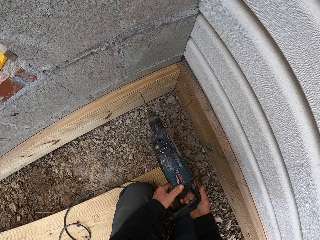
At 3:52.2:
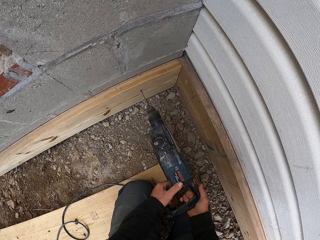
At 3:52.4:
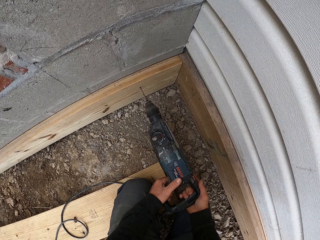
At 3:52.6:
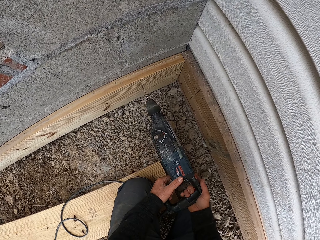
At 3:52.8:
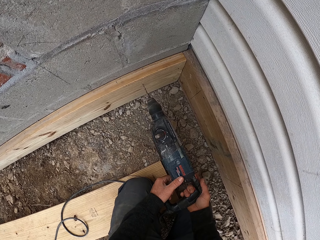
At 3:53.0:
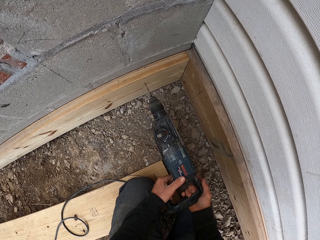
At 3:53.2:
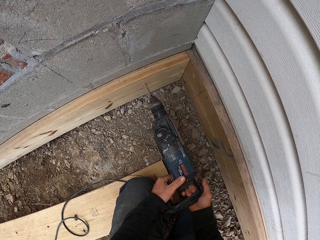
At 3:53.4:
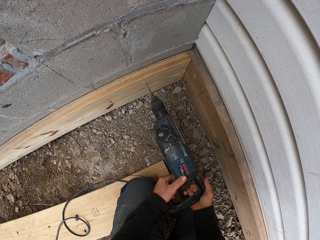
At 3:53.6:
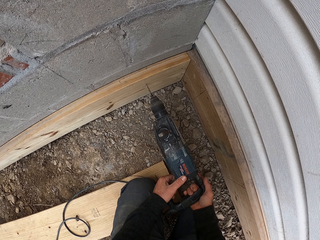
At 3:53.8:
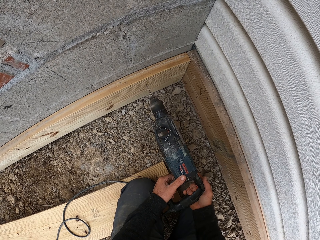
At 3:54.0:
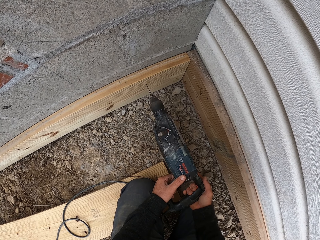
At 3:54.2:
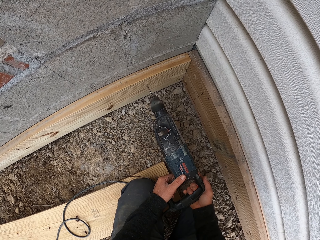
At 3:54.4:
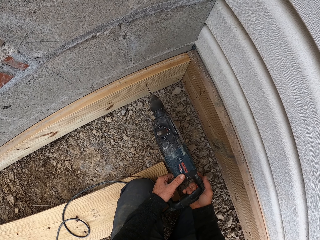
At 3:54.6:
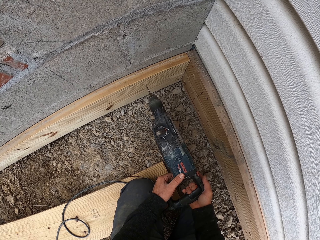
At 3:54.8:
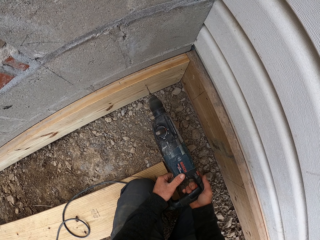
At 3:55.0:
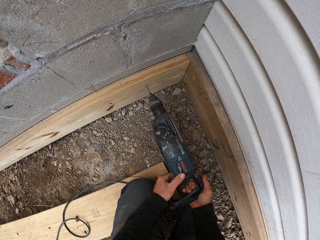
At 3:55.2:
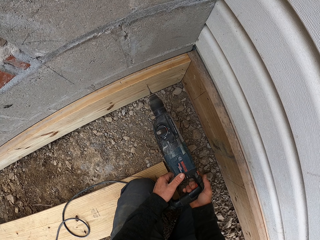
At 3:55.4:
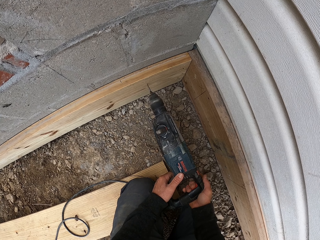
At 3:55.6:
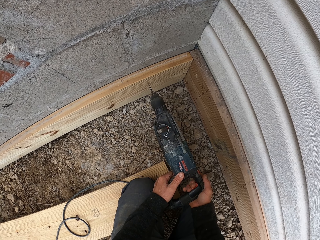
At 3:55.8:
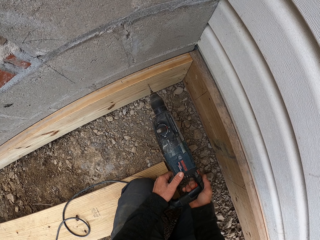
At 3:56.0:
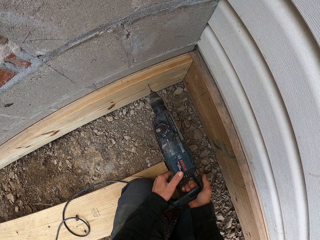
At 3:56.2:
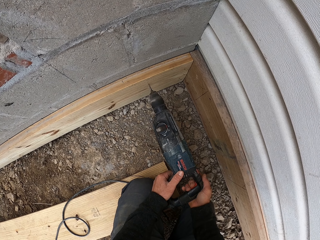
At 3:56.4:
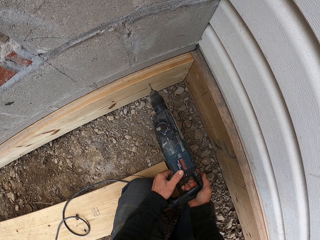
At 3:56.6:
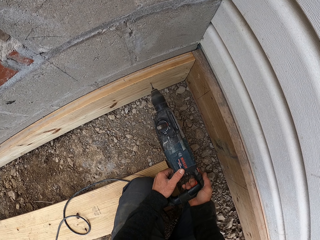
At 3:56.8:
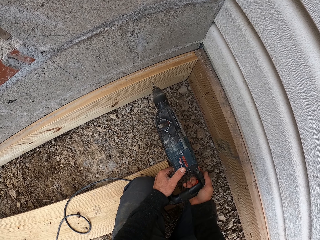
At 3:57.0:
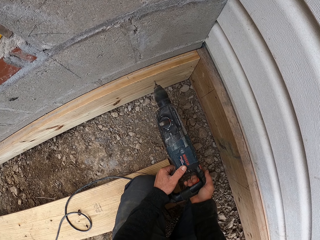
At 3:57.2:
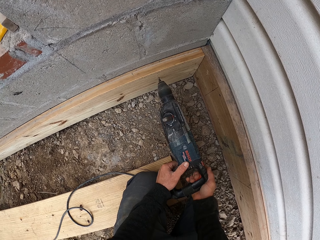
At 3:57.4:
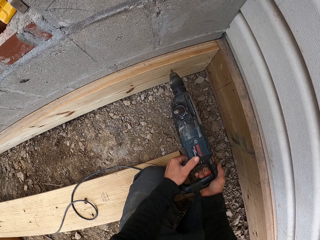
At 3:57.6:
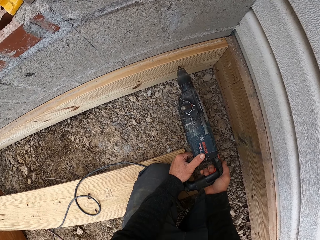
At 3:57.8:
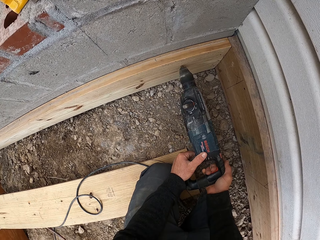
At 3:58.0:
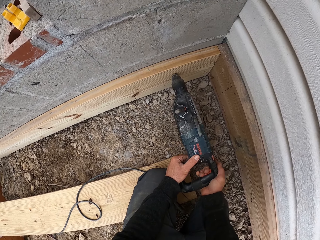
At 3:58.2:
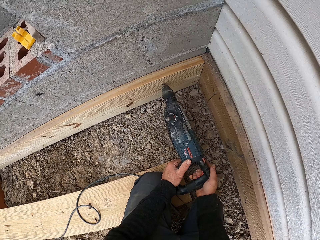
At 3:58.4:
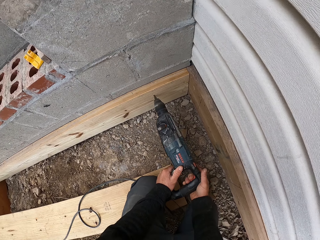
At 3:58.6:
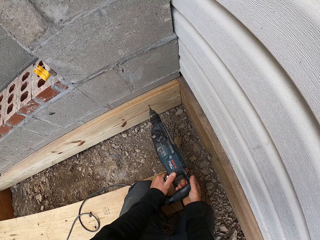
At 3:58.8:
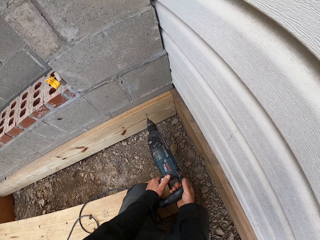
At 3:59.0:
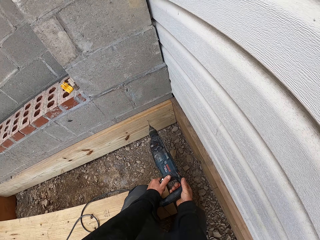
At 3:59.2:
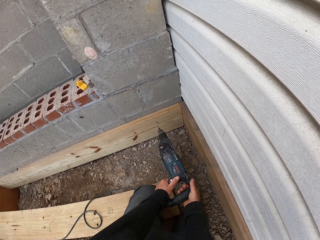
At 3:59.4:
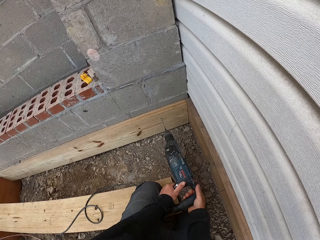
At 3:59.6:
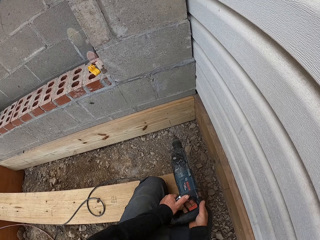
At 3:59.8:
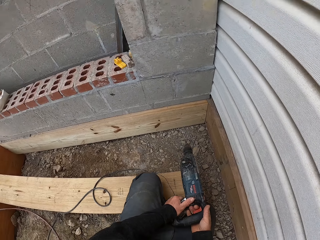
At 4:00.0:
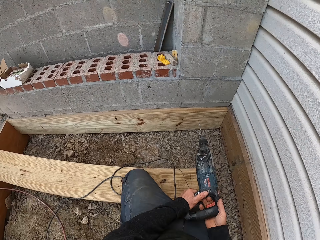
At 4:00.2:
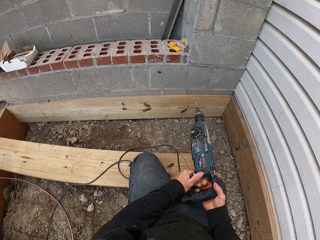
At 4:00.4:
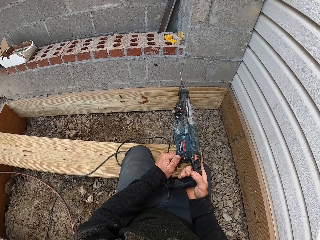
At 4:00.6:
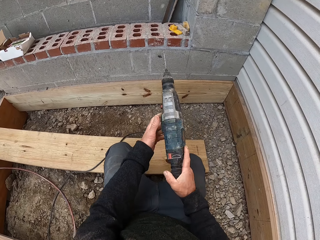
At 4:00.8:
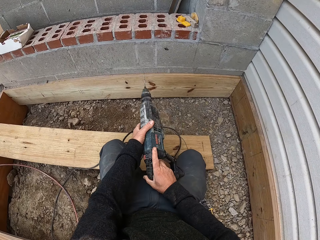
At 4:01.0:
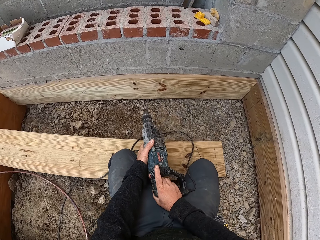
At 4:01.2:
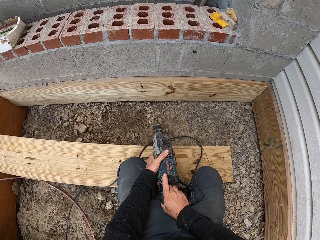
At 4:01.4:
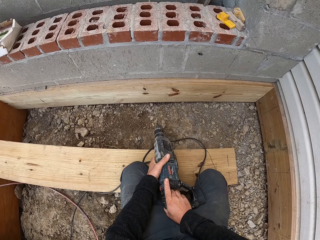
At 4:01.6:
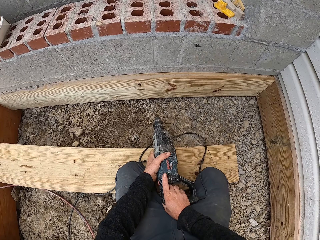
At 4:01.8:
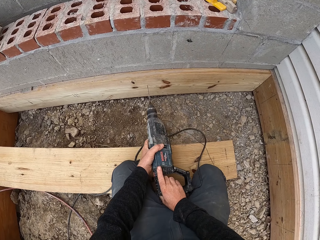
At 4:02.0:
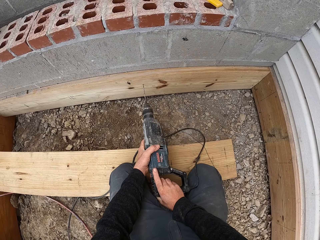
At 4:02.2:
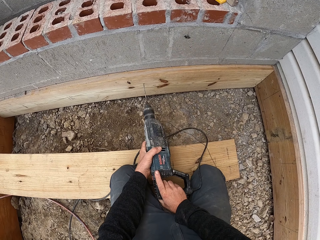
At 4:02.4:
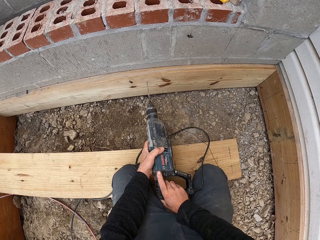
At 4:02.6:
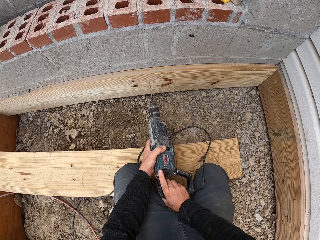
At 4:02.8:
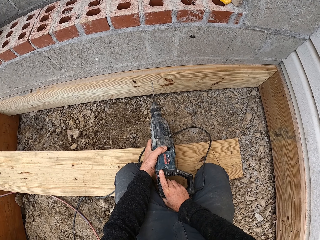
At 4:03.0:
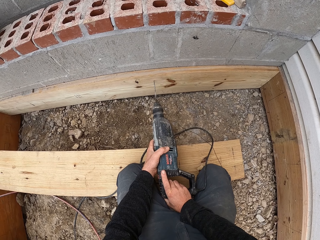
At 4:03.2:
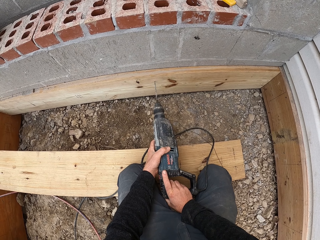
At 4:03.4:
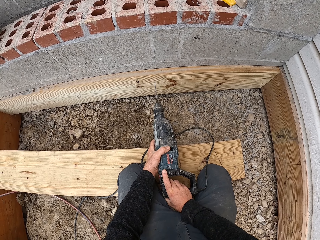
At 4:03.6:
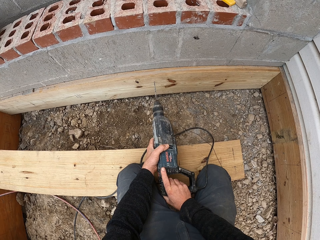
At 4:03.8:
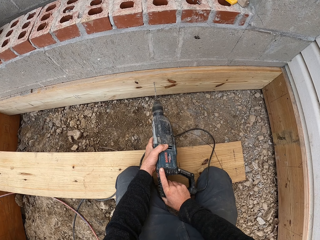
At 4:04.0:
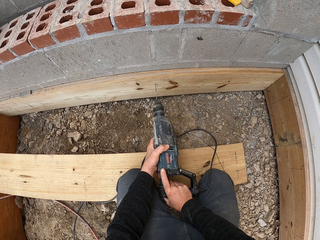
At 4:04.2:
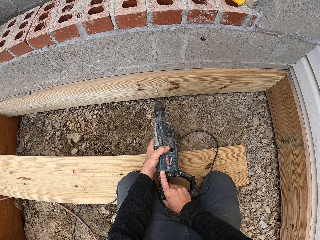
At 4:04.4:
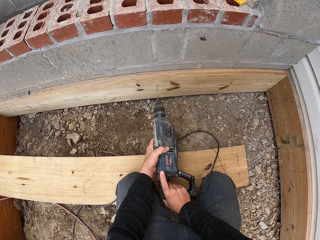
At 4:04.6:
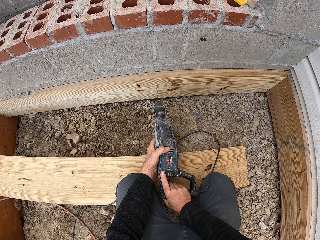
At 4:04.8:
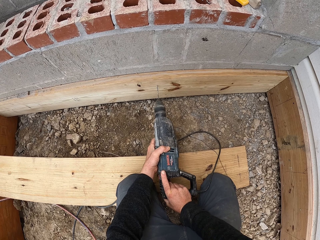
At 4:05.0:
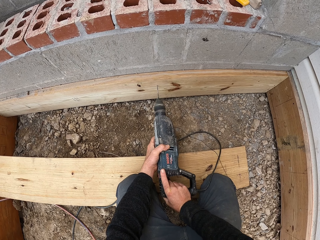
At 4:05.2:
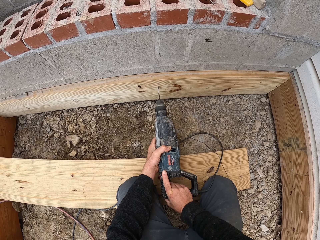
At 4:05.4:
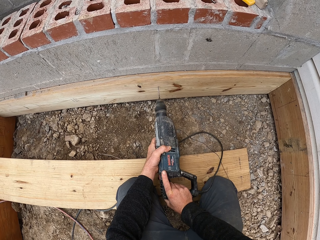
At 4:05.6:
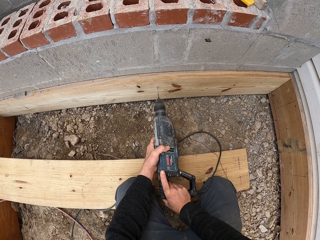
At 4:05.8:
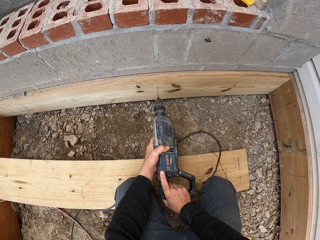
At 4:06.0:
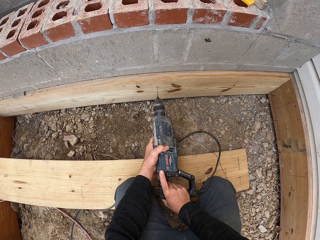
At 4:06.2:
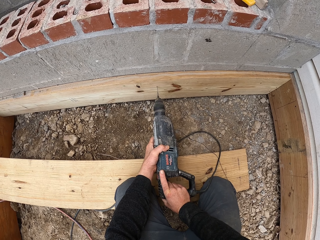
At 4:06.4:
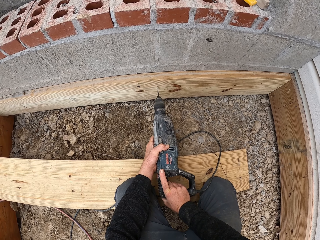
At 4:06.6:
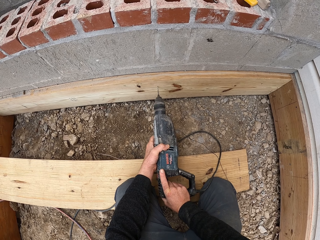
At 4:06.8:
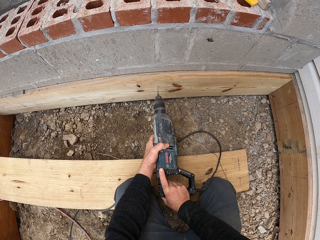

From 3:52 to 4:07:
The camera wearer drills on the wood. They shift to another point along the wood. They drill a hole on the wood.

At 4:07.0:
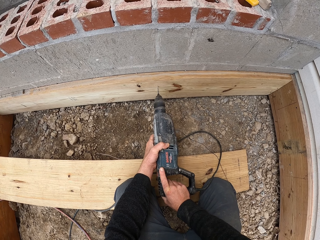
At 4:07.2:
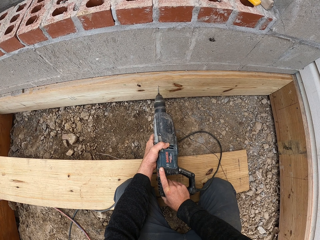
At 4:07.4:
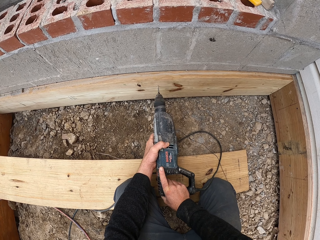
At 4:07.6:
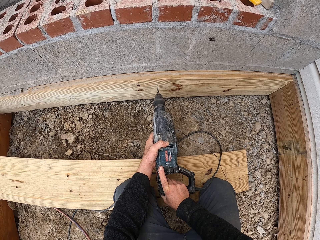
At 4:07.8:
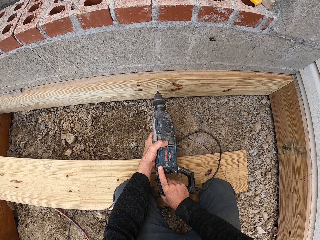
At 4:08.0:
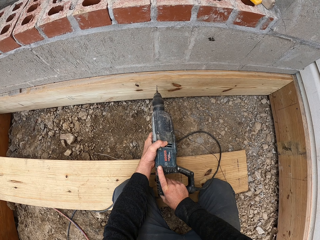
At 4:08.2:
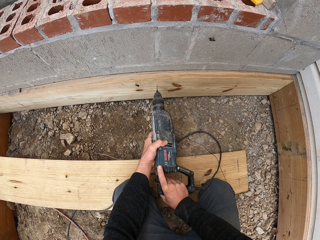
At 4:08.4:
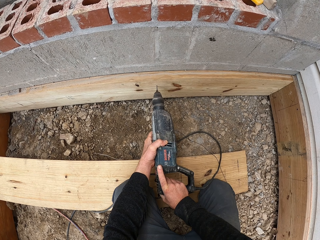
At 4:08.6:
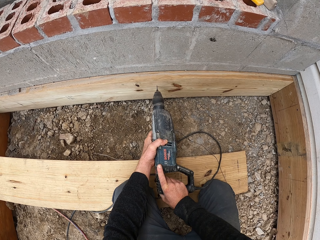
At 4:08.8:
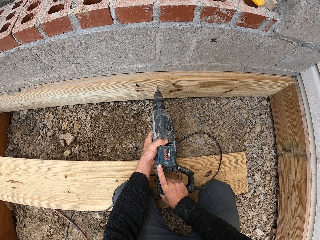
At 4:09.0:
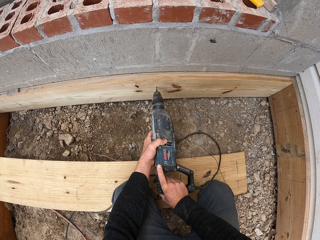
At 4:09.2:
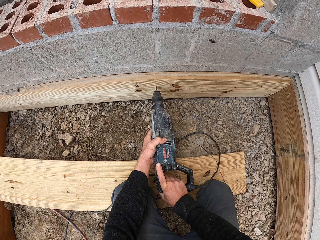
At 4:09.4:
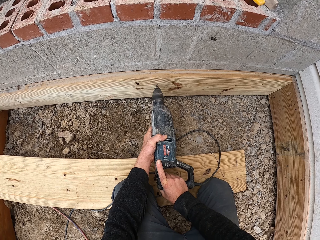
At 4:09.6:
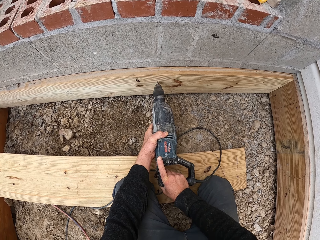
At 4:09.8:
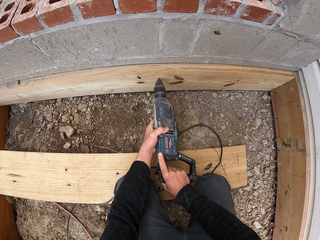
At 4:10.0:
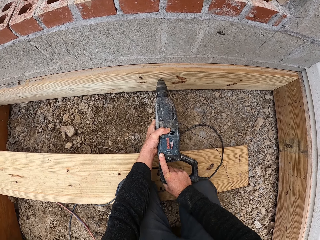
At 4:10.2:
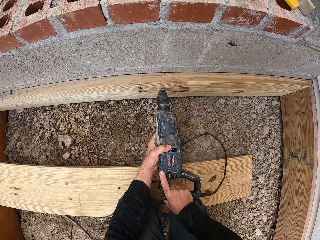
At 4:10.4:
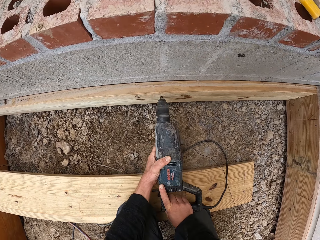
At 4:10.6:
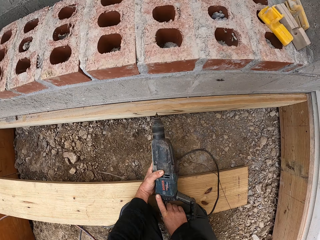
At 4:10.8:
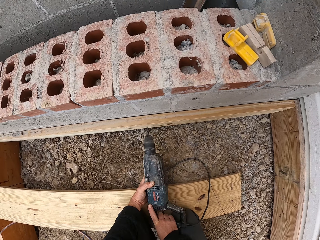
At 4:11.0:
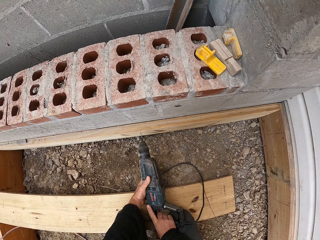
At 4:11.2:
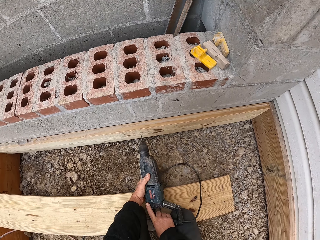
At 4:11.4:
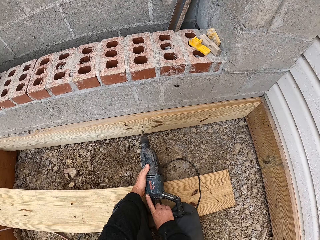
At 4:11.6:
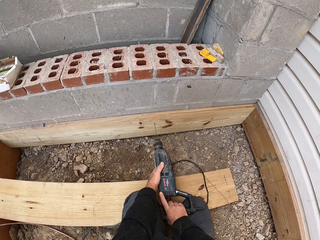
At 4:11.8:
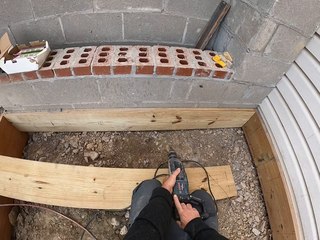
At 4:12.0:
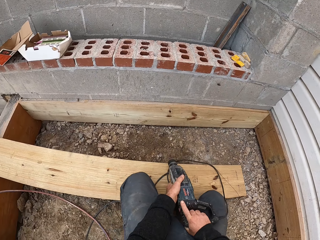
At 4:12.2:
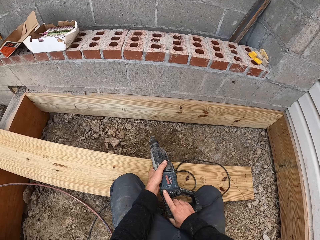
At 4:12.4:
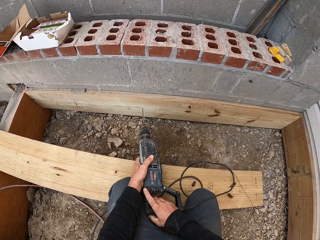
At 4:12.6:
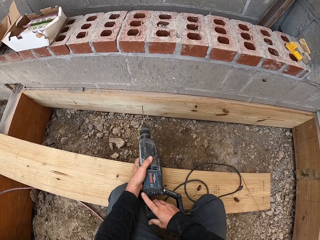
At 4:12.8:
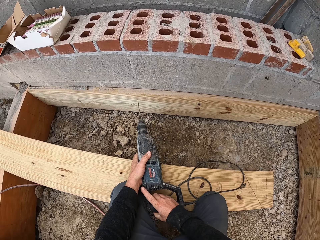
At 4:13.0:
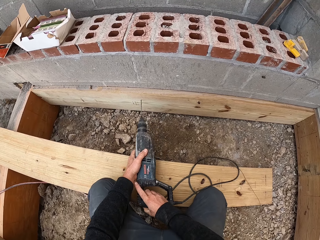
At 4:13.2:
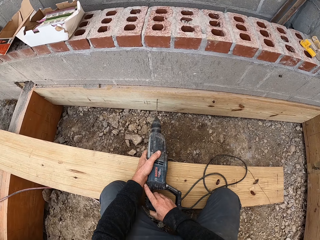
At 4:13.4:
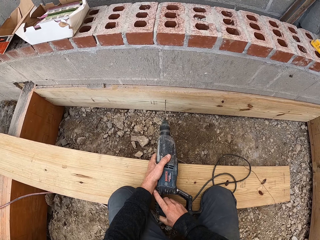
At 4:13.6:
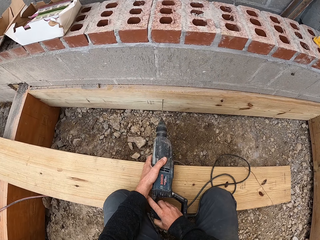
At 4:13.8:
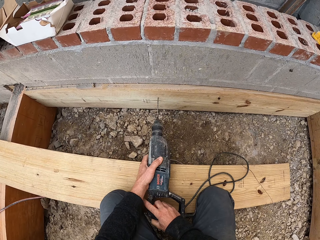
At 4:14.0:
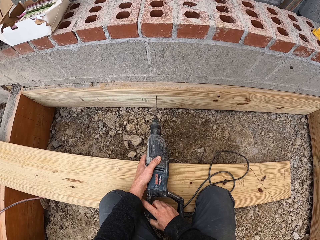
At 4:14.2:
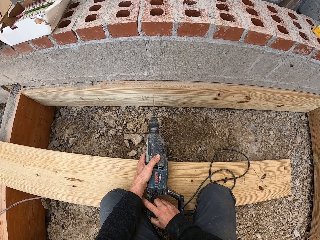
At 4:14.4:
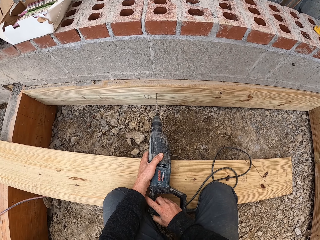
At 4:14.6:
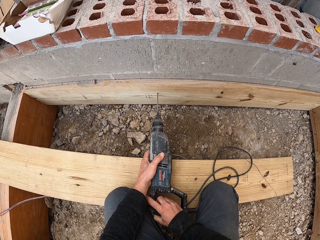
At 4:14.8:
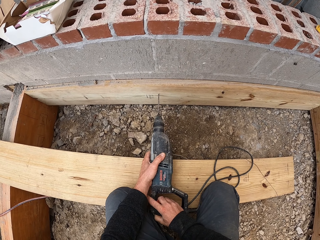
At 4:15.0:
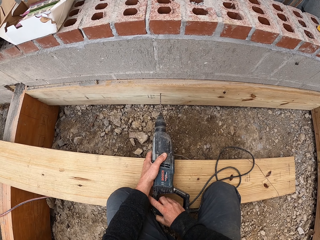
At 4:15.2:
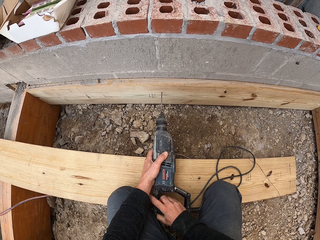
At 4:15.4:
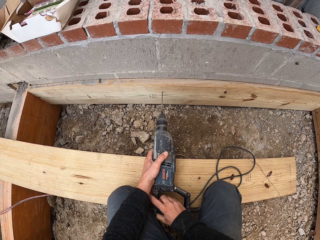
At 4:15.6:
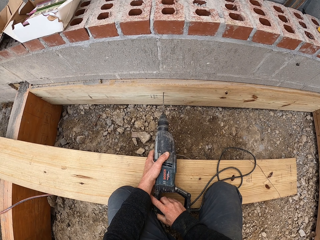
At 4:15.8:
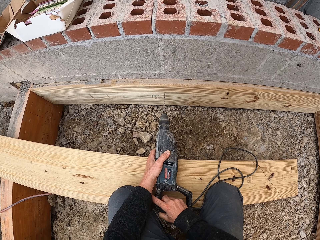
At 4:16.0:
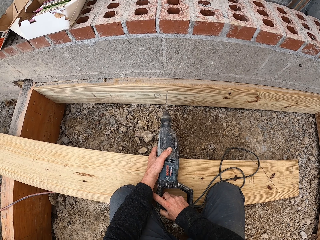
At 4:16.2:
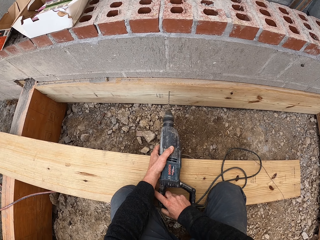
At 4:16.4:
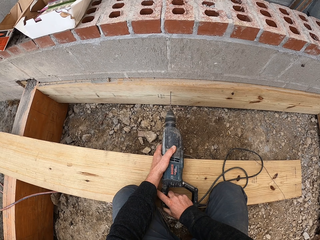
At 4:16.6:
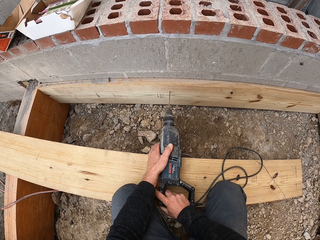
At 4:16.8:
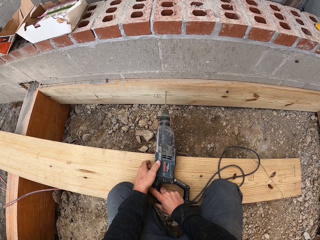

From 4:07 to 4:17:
The camera wearer shifts to another point along the wood. They drill a hole on the wood.
